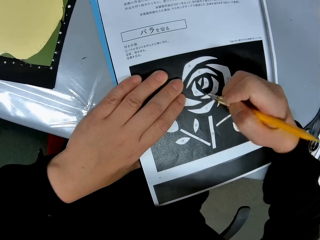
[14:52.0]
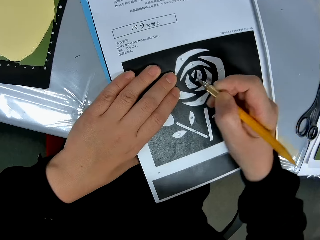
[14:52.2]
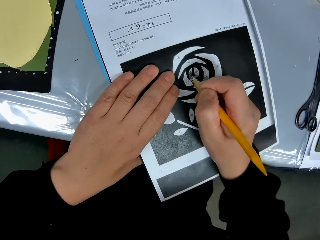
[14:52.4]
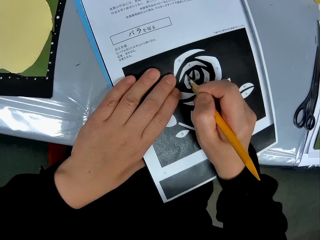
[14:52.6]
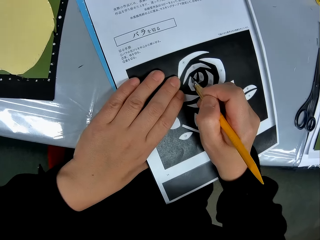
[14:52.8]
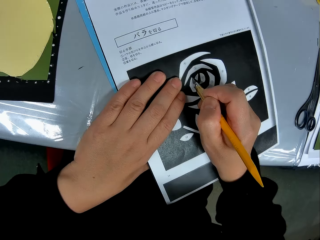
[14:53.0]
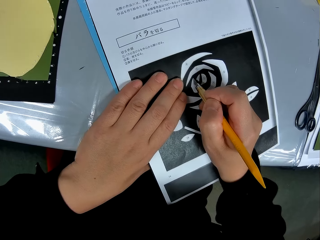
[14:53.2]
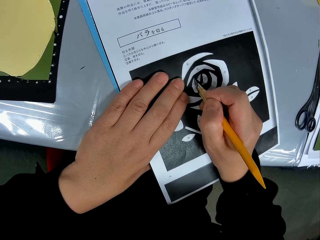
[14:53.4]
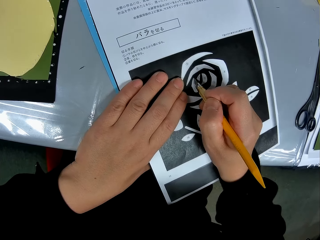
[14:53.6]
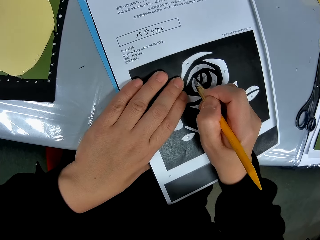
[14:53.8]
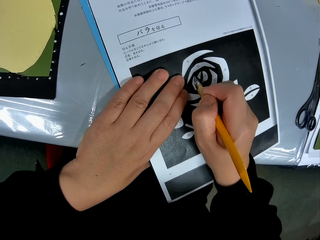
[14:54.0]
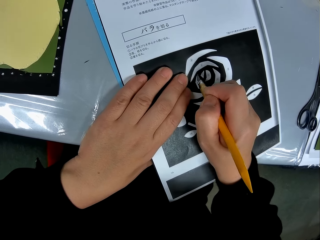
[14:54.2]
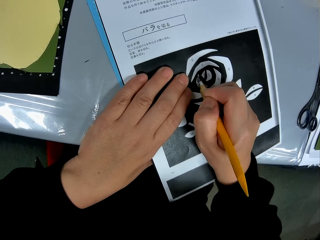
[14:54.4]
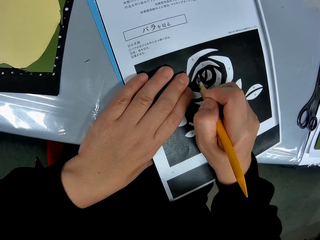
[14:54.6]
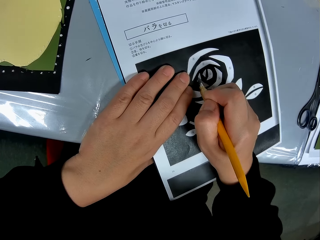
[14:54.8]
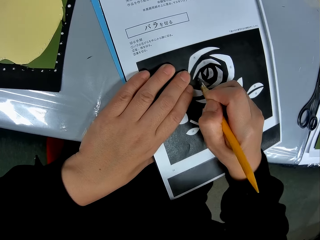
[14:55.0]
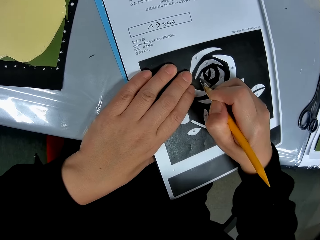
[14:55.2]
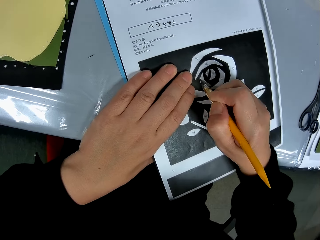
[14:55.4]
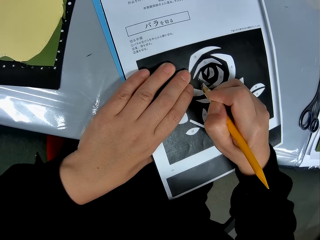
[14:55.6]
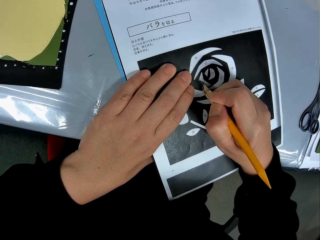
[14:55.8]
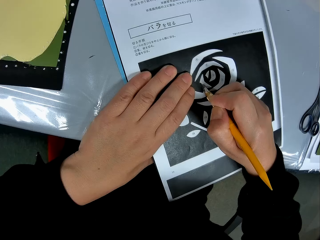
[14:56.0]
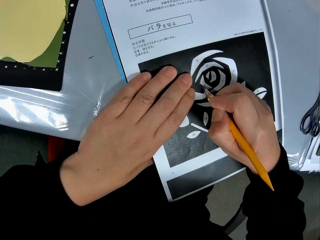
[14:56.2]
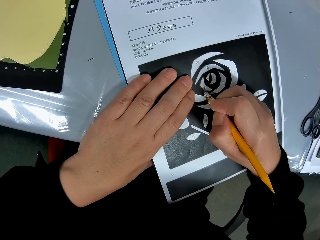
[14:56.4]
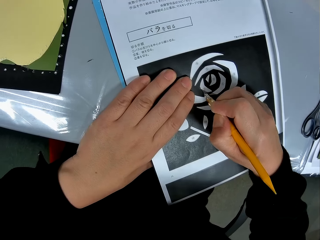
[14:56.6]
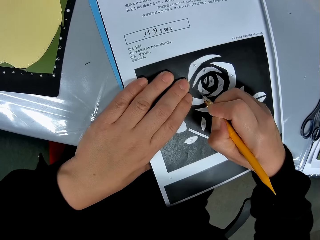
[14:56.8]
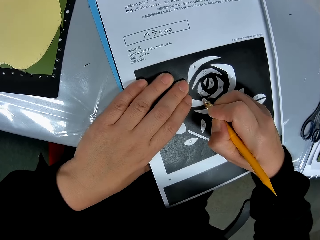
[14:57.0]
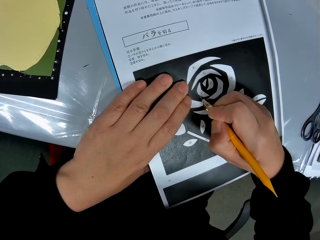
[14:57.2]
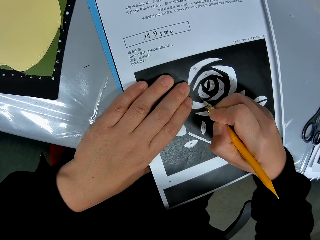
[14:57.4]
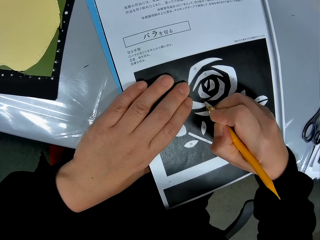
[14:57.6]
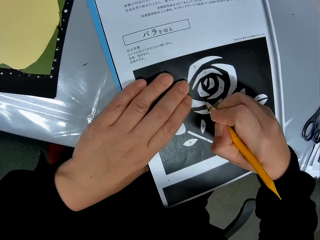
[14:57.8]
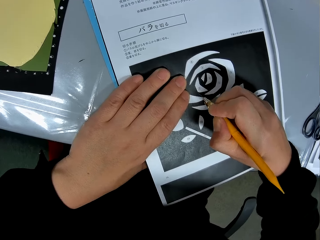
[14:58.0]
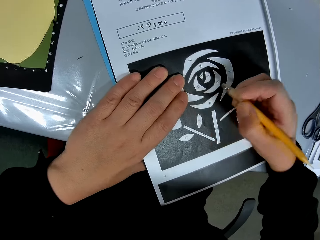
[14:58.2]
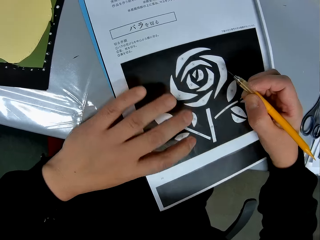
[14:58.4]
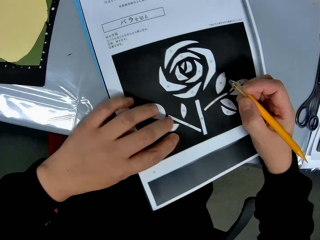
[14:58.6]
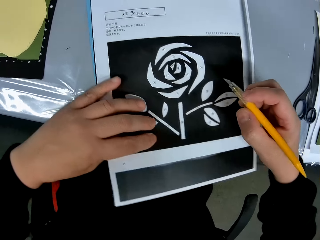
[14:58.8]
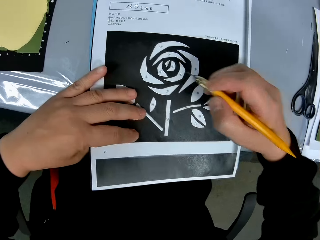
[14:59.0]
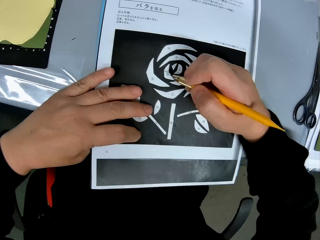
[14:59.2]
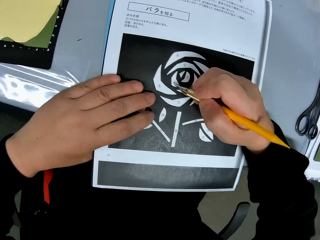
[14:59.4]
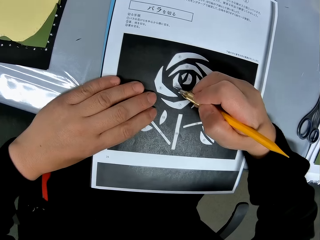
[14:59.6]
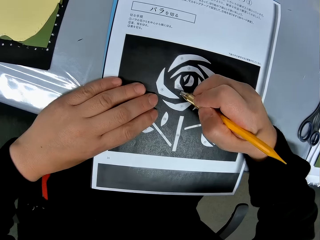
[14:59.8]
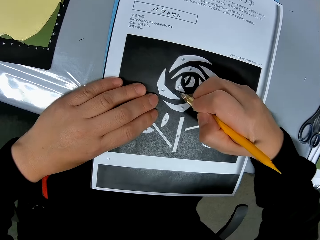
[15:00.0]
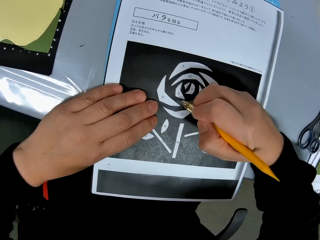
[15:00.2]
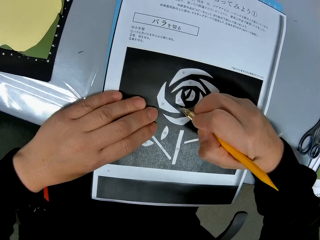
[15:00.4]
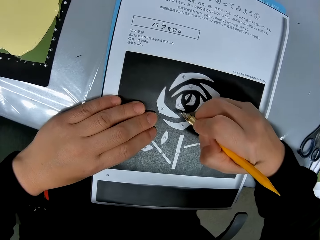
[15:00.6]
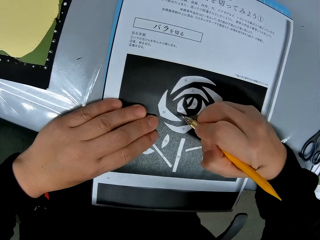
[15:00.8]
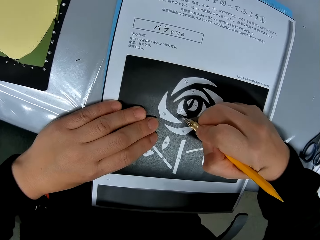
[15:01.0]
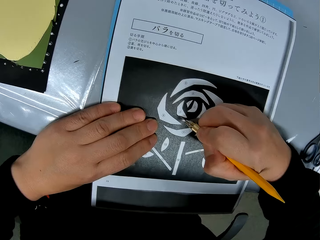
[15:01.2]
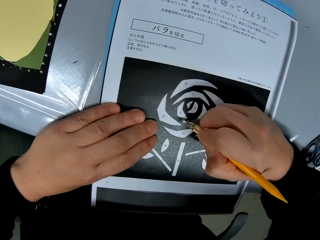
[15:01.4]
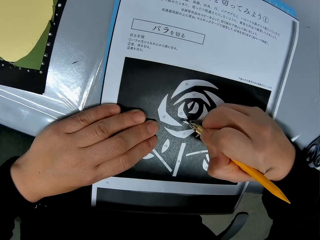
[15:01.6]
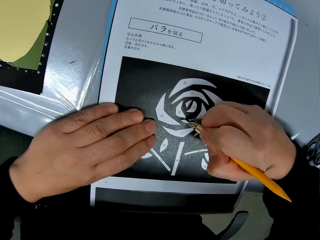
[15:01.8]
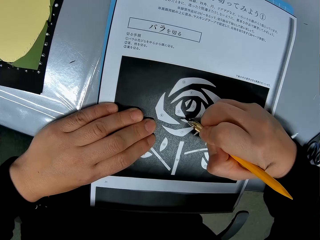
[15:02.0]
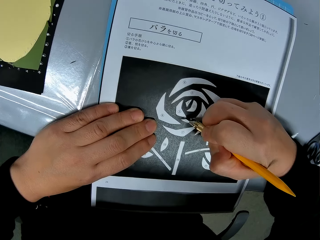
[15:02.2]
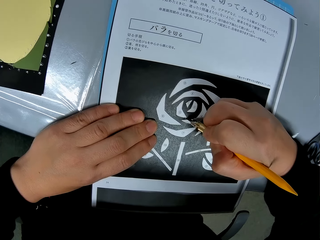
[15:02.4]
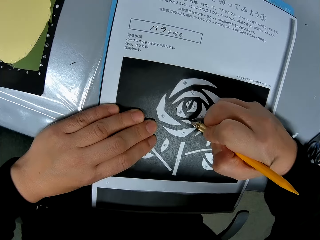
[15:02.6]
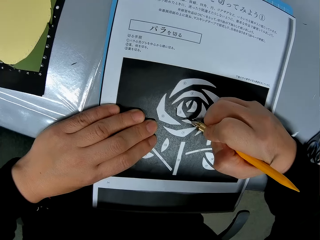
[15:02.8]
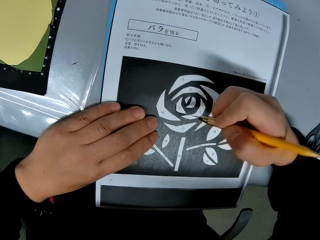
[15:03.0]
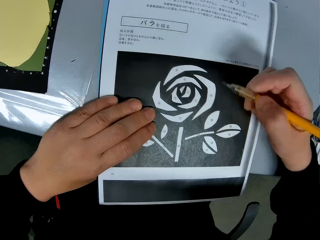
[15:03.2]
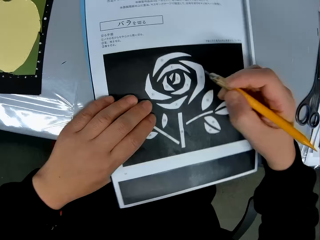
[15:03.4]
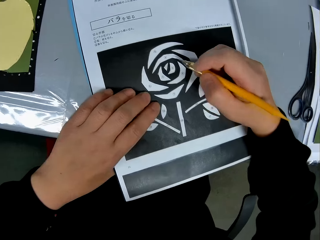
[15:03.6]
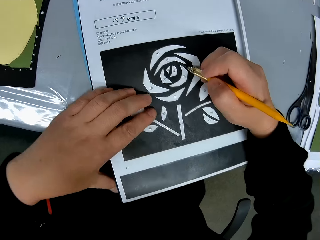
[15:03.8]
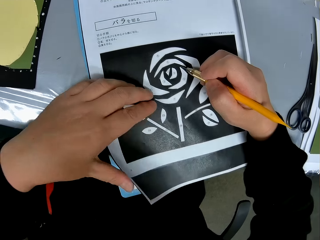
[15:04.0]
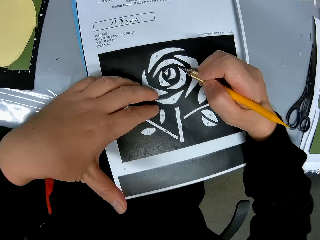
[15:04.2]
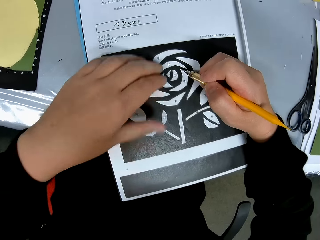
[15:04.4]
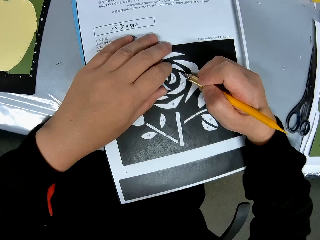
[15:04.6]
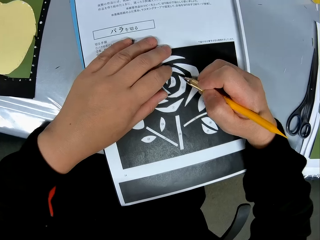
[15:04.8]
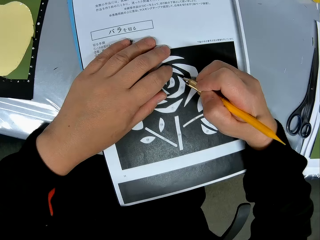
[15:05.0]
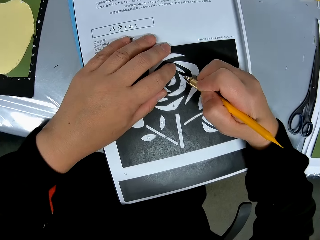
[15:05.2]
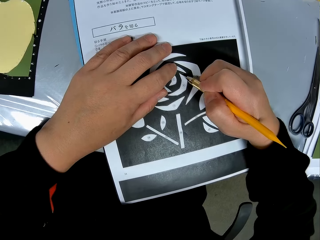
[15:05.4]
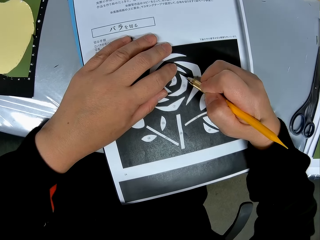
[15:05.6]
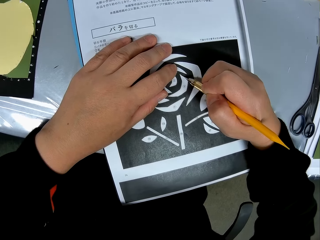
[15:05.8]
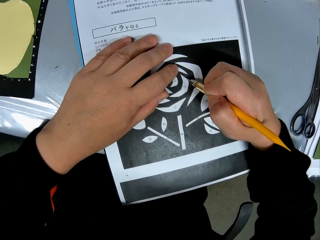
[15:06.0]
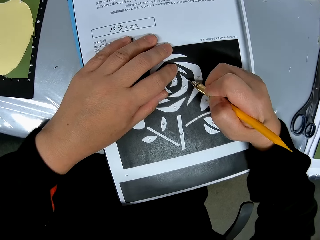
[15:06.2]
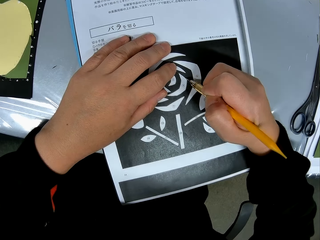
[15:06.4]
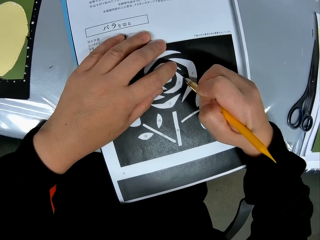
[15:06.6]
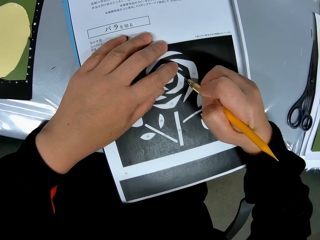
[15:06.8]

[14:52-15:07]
The camera wearer adjusts the position of the paper on the table again. They turn the sketching paper. They continue tracing the drawing on the paper with the craft knife. They adjust the position of the paper on the table again. They continue tracing the drawing on the paper with the craft knife.

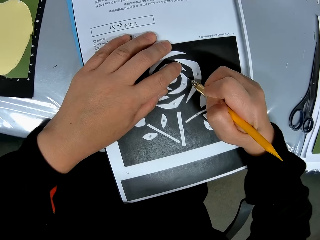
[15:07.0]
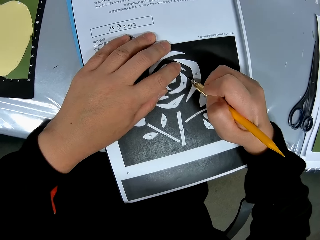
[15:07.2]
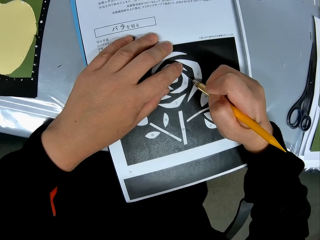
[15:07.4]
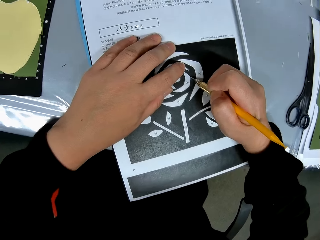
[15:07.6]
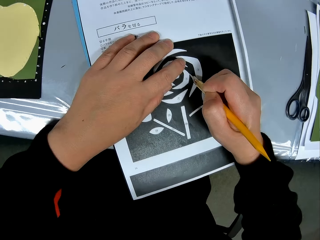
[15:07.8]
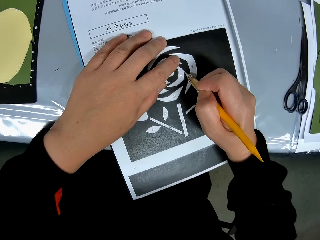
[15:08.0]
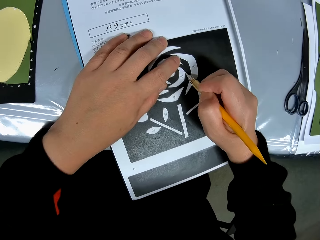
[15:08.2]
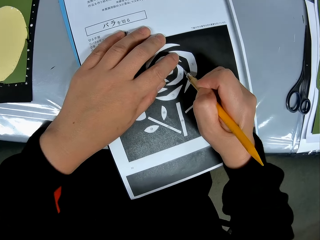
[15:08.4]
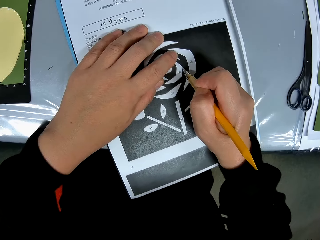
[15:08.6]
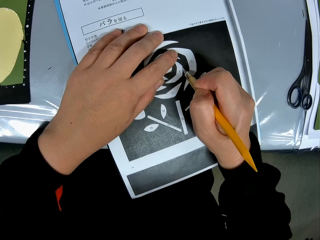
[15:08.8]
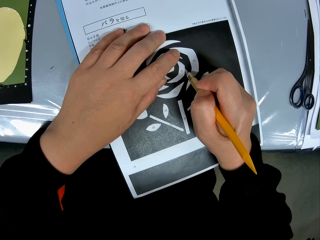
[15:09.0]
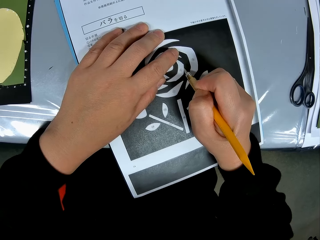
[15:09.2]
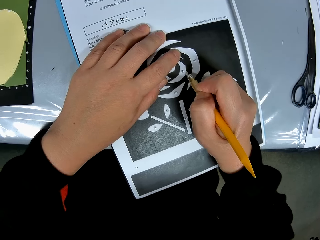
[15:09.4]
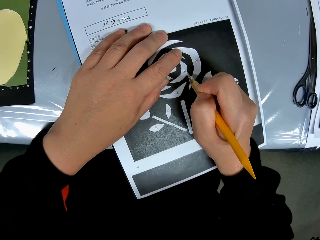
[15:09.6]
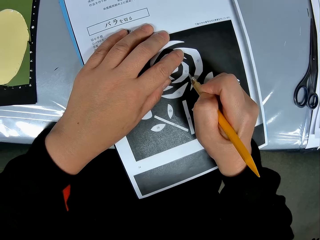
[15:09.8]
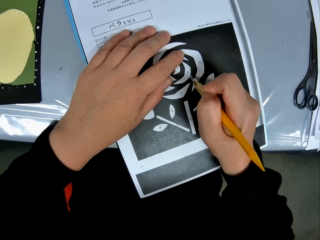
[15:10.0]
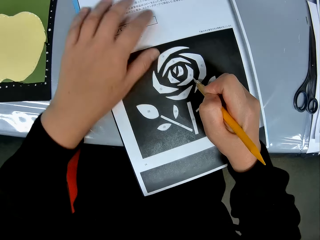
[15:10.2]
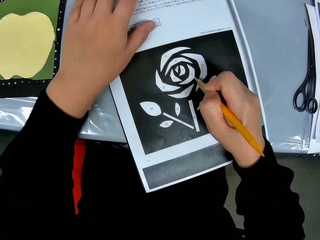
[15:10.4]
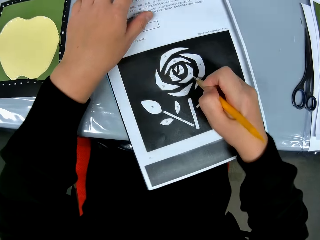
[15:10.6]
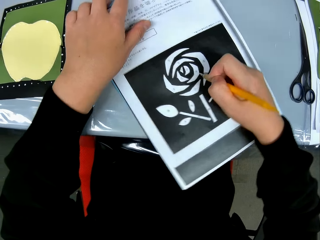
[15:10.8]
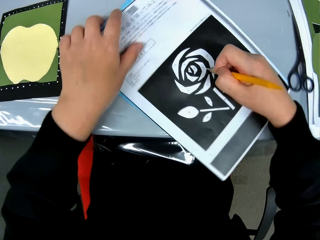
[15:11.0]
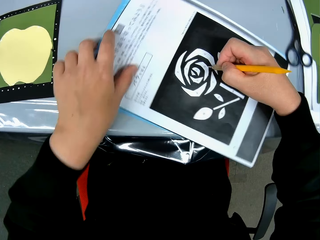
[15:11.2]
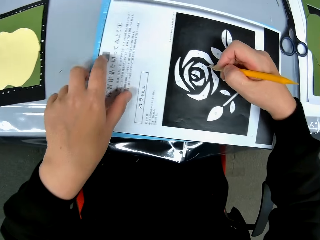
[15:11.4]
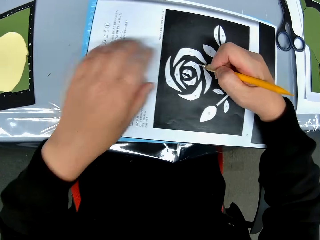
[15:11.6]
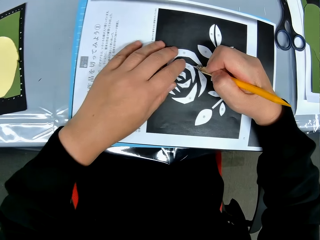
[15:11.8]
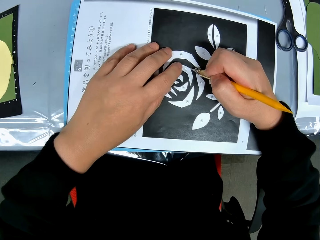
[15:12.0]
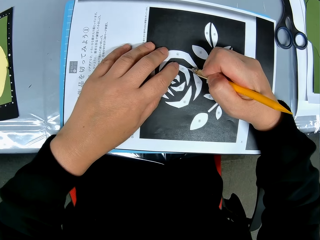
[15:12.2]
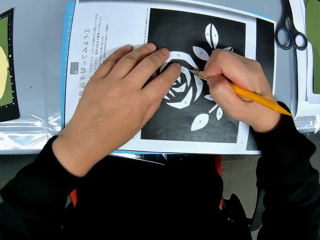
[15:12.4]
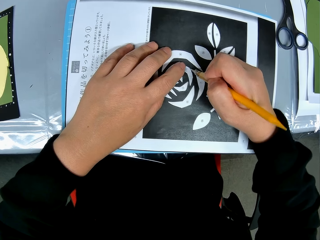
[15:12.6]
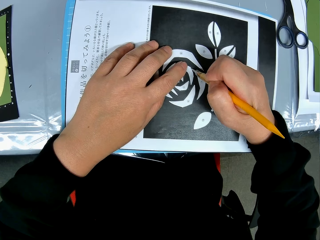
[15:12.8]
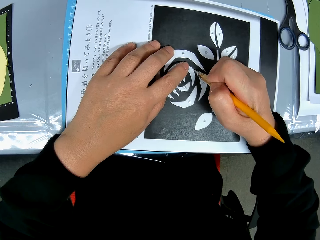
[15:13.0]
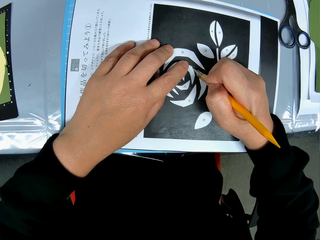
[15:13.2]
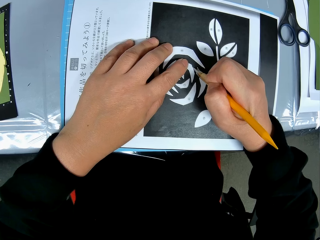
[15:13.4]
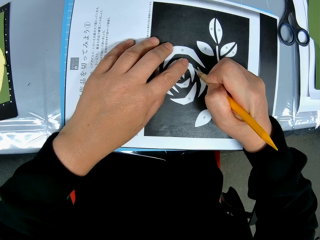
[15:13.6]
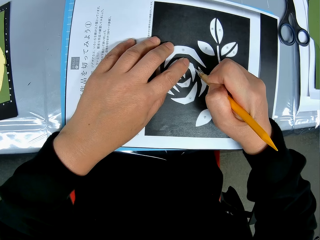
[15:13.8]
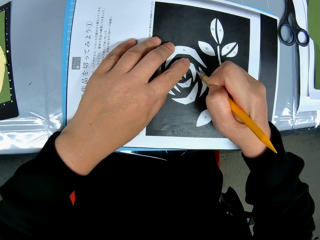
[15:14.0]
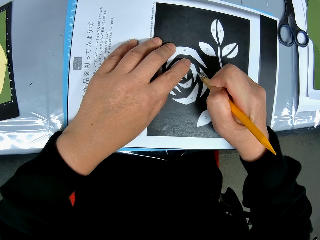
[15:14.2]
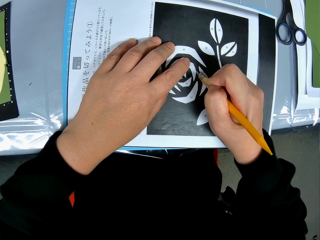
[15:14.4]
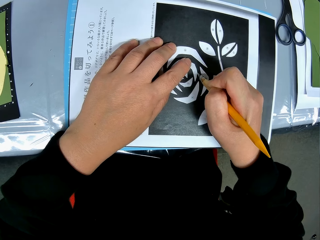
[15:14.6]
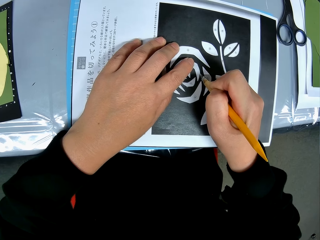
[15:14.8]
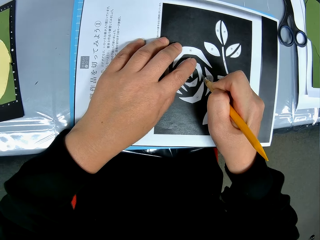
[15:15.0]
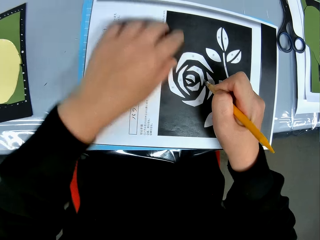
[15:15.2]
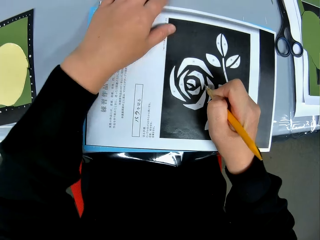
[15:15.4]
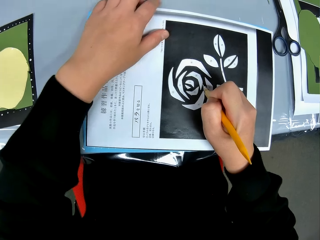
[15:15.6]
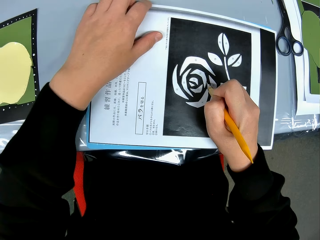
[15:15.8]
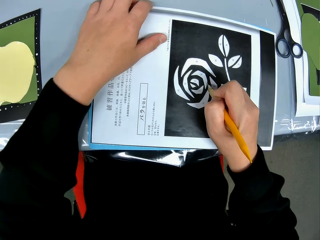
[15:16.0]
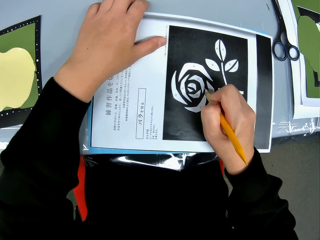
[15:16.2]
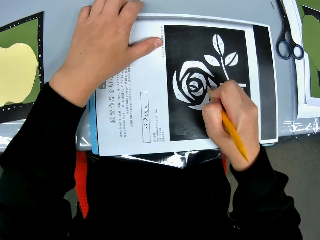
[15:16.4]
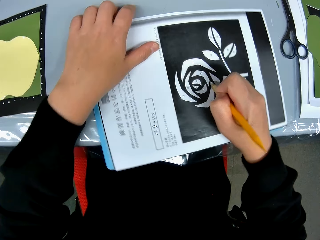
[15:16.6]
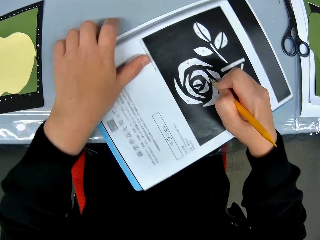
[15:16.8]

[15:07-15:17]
The camera wearer adjusts the position of the paper on the table again. They turn the sketching paper. They continue tracing the drawing on the paper with the craft knife. They adjust the position of the paper on the table again.
